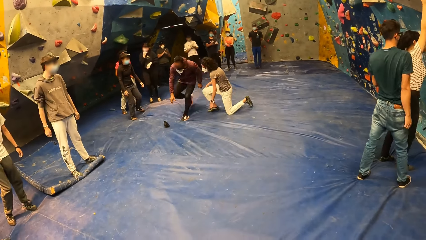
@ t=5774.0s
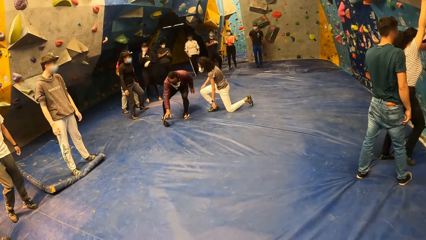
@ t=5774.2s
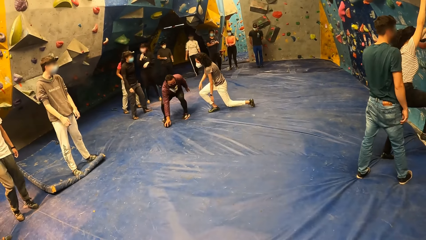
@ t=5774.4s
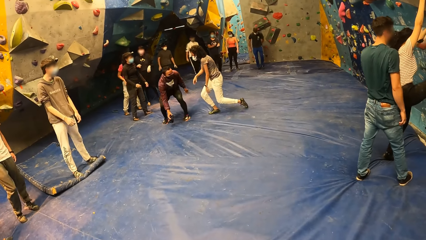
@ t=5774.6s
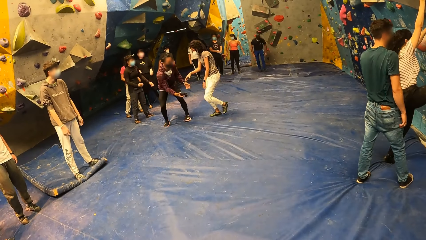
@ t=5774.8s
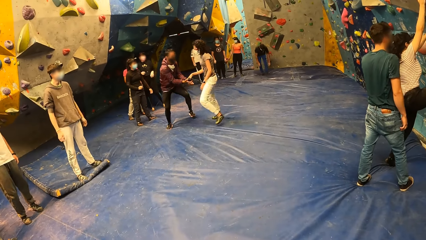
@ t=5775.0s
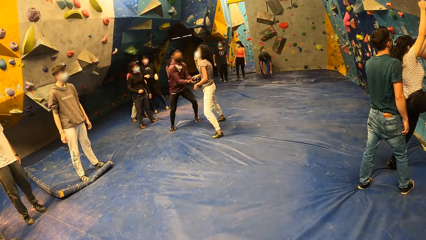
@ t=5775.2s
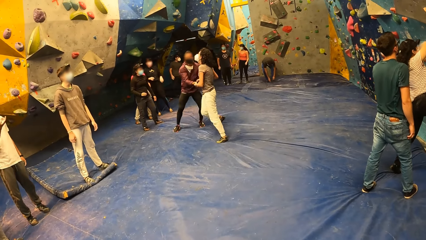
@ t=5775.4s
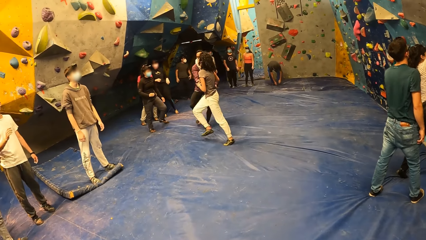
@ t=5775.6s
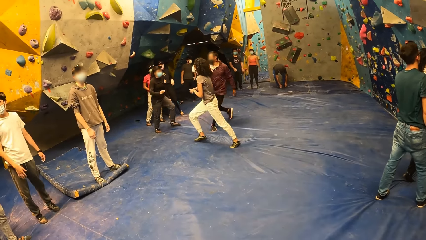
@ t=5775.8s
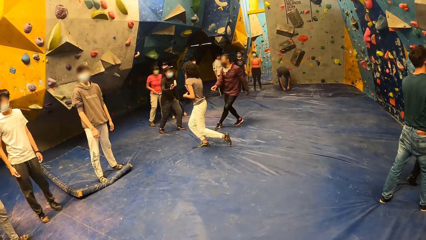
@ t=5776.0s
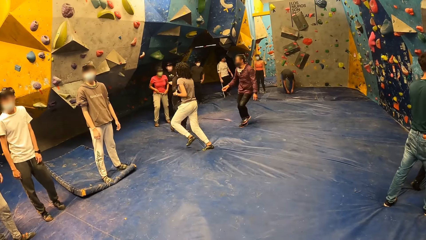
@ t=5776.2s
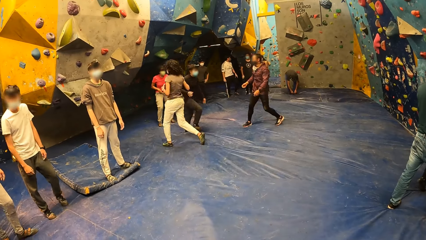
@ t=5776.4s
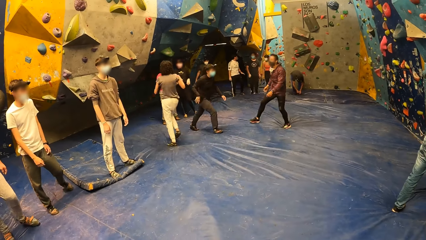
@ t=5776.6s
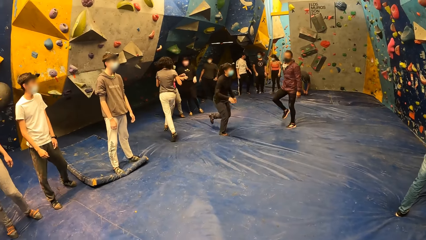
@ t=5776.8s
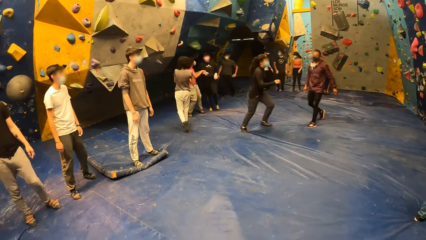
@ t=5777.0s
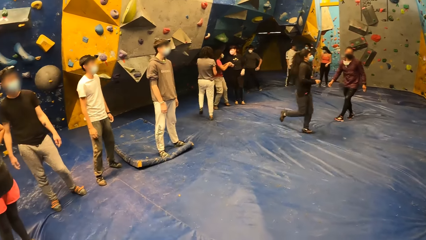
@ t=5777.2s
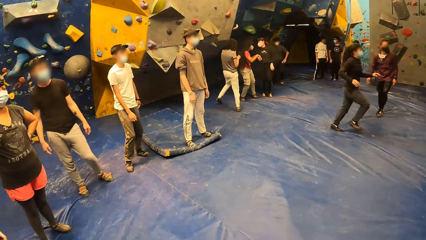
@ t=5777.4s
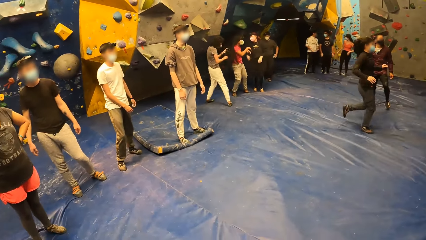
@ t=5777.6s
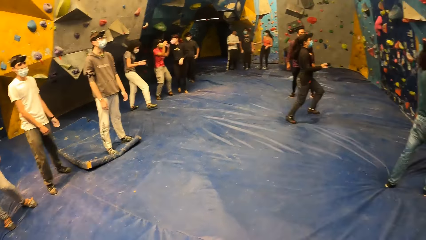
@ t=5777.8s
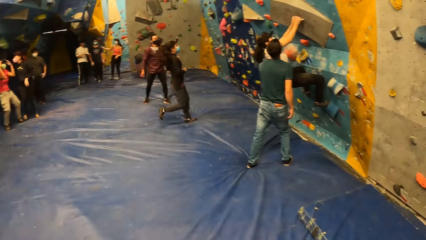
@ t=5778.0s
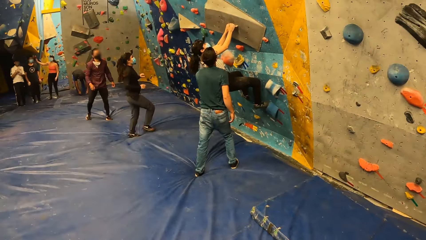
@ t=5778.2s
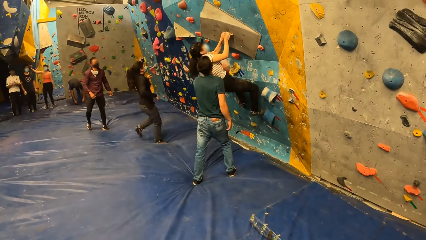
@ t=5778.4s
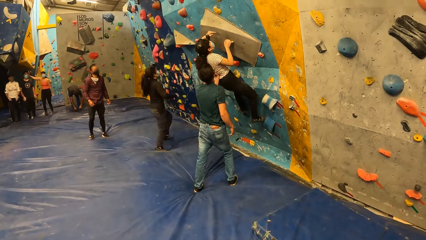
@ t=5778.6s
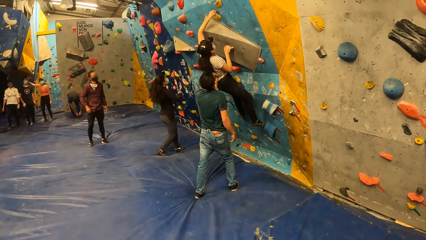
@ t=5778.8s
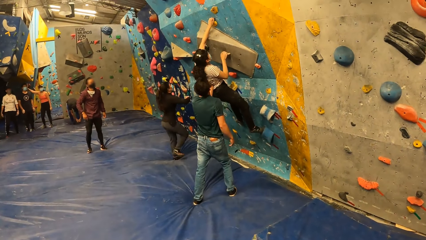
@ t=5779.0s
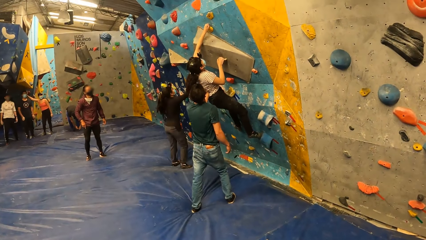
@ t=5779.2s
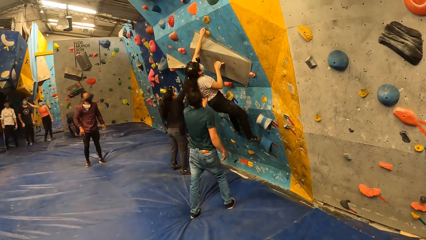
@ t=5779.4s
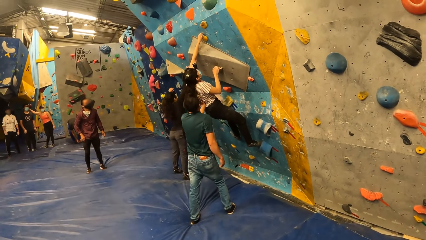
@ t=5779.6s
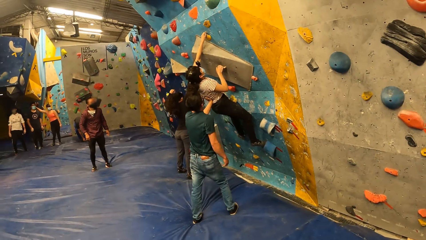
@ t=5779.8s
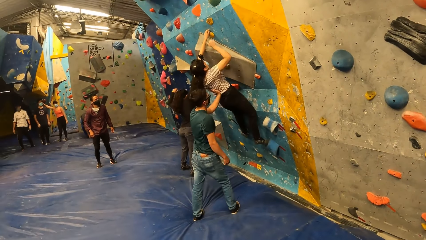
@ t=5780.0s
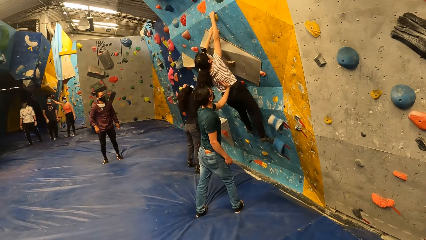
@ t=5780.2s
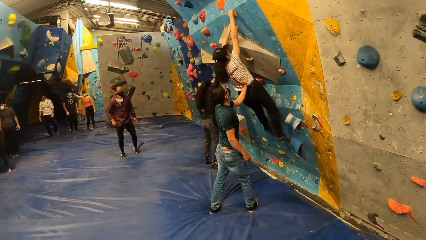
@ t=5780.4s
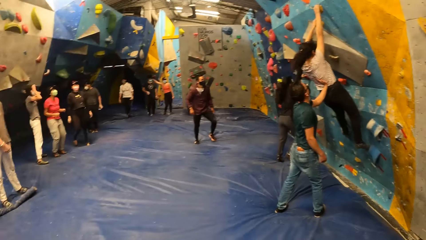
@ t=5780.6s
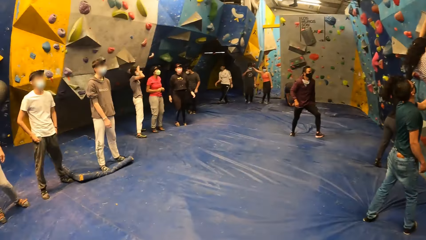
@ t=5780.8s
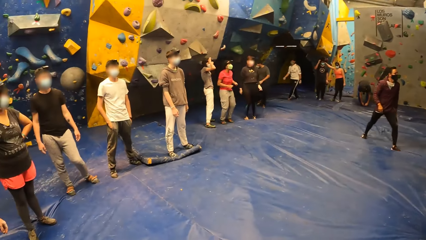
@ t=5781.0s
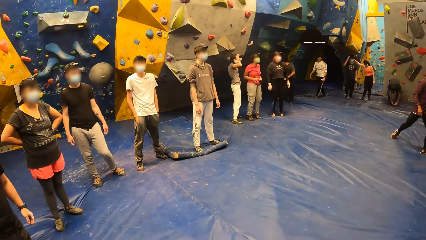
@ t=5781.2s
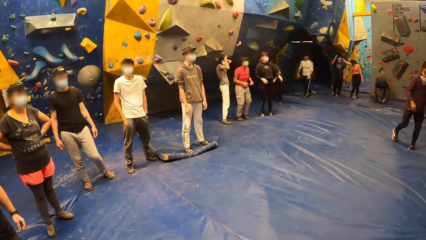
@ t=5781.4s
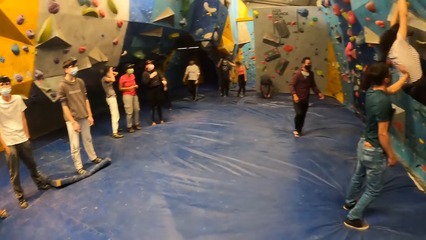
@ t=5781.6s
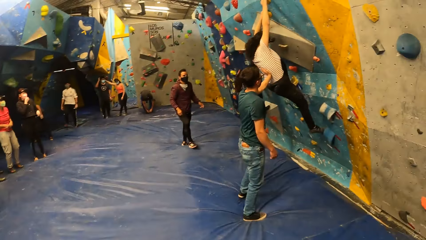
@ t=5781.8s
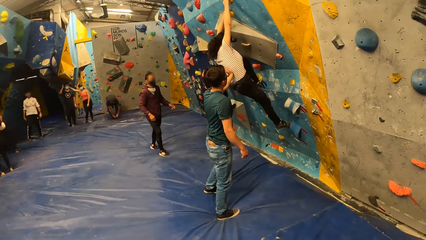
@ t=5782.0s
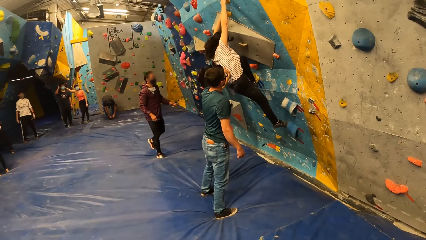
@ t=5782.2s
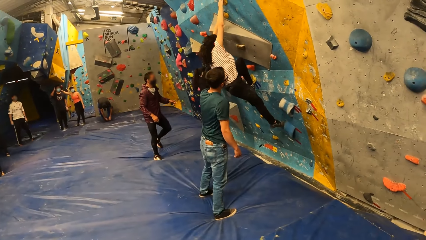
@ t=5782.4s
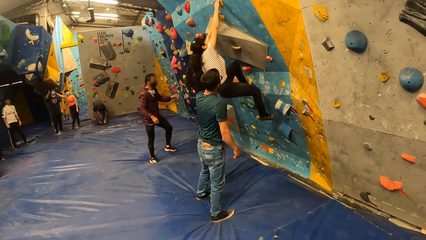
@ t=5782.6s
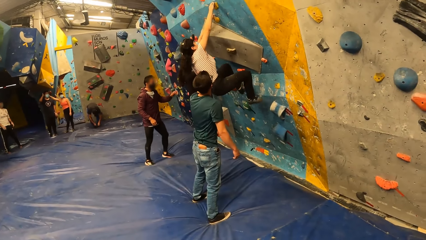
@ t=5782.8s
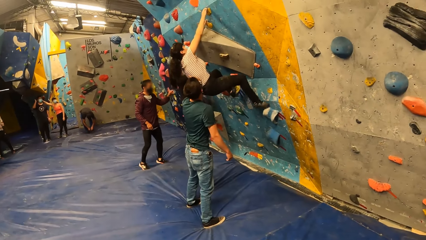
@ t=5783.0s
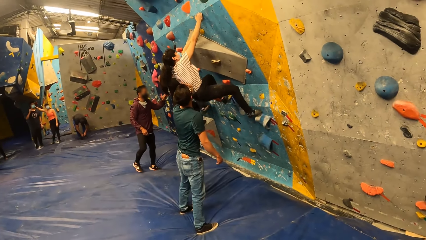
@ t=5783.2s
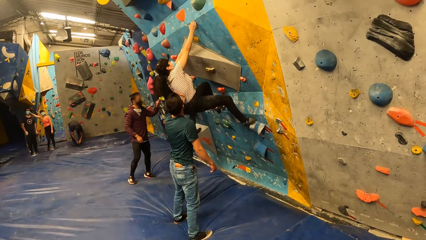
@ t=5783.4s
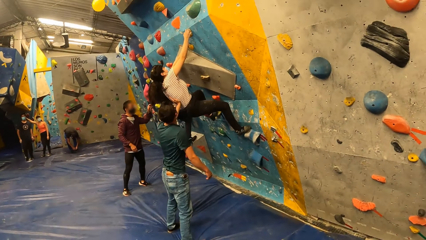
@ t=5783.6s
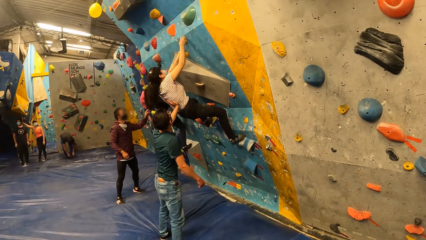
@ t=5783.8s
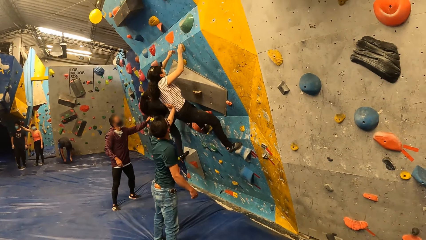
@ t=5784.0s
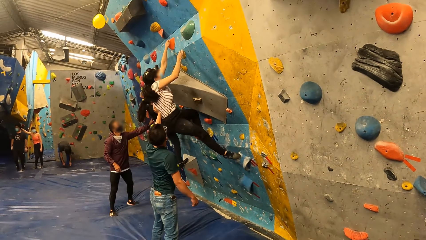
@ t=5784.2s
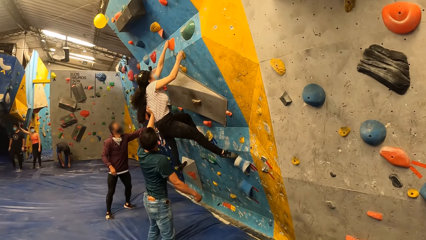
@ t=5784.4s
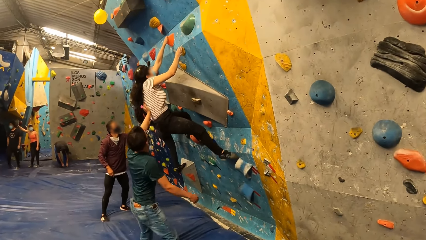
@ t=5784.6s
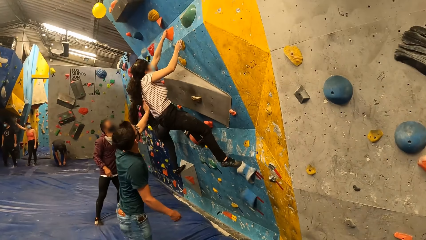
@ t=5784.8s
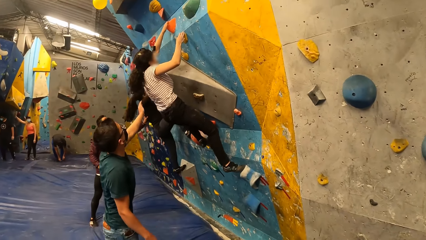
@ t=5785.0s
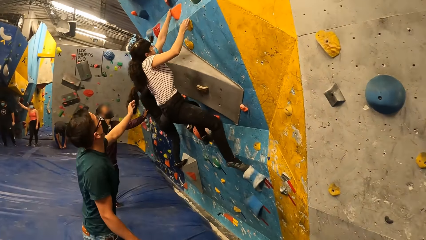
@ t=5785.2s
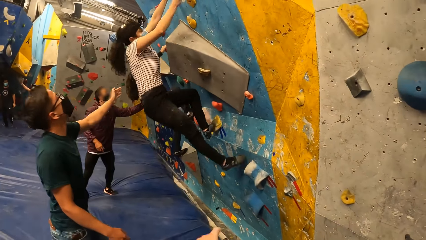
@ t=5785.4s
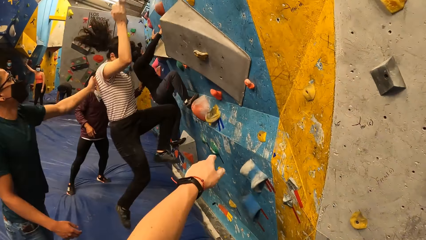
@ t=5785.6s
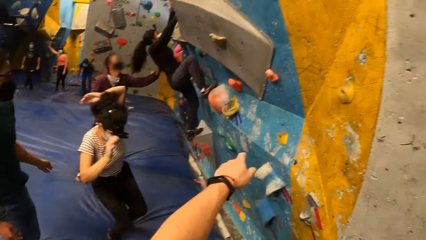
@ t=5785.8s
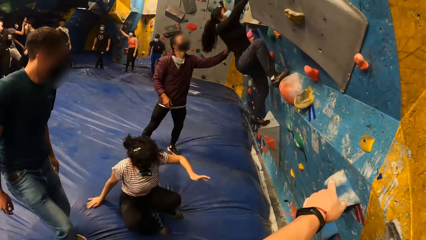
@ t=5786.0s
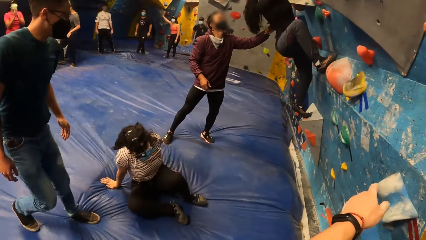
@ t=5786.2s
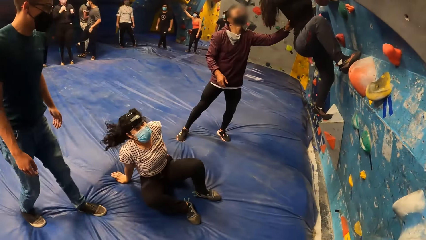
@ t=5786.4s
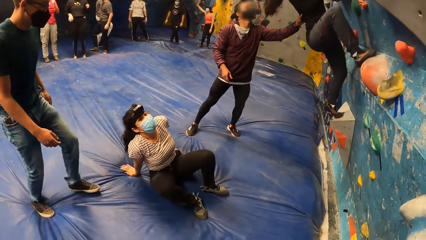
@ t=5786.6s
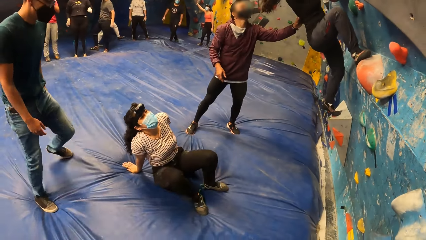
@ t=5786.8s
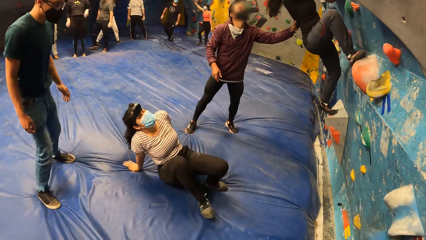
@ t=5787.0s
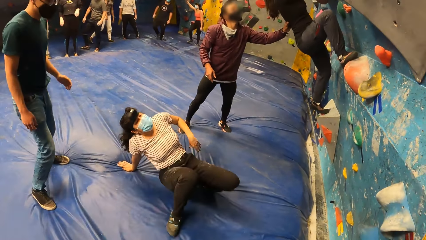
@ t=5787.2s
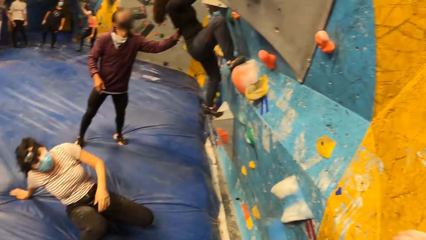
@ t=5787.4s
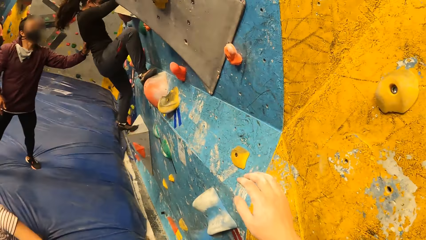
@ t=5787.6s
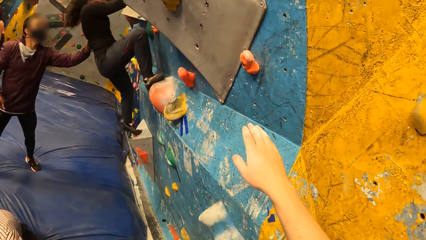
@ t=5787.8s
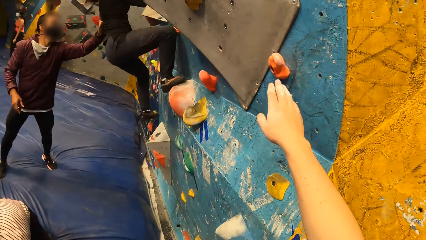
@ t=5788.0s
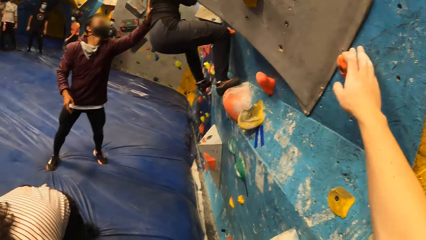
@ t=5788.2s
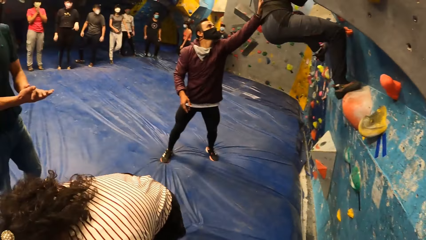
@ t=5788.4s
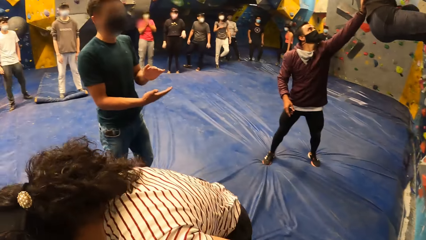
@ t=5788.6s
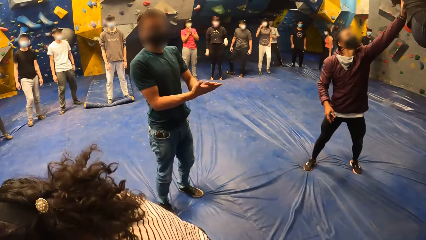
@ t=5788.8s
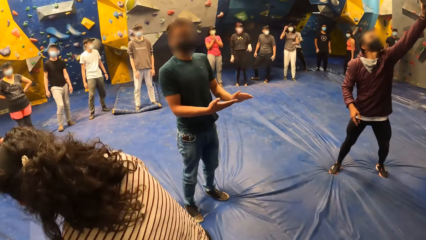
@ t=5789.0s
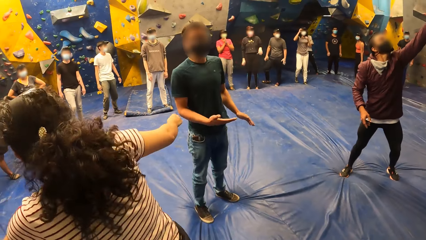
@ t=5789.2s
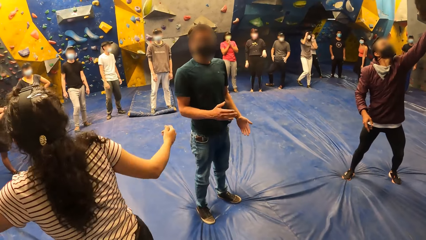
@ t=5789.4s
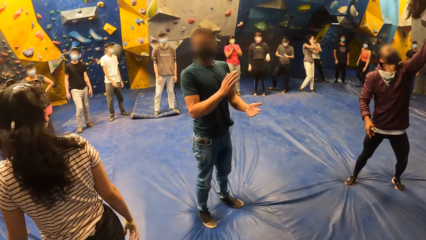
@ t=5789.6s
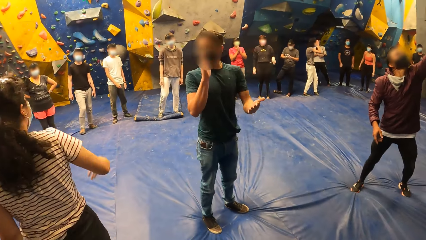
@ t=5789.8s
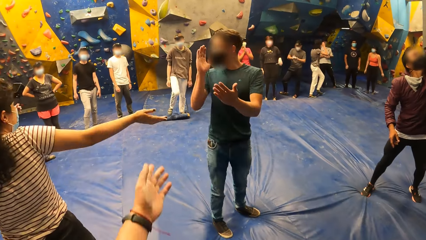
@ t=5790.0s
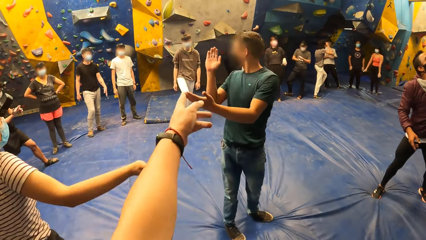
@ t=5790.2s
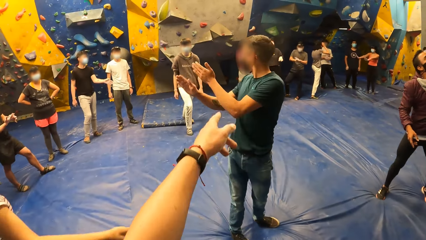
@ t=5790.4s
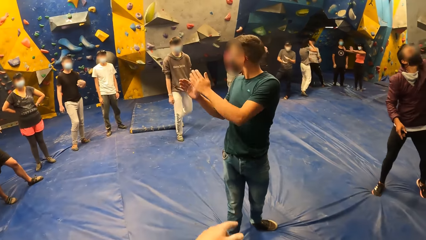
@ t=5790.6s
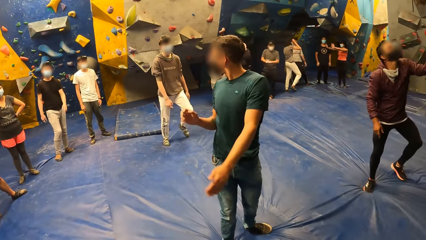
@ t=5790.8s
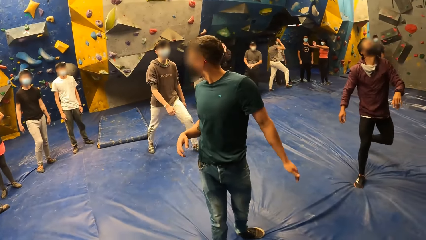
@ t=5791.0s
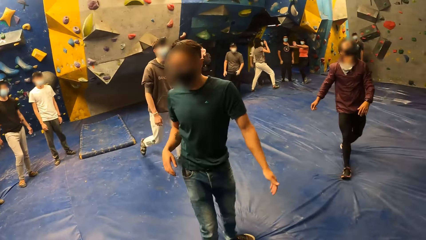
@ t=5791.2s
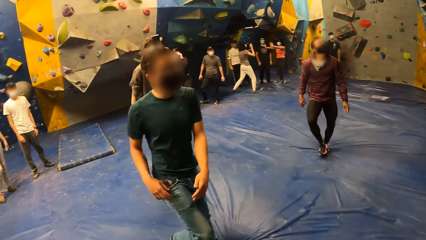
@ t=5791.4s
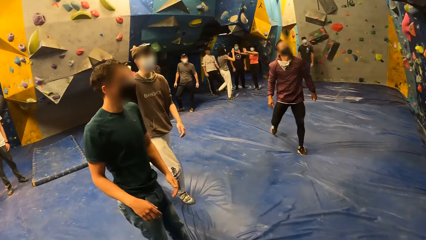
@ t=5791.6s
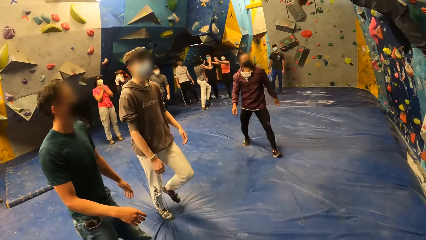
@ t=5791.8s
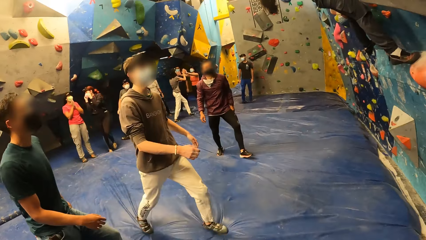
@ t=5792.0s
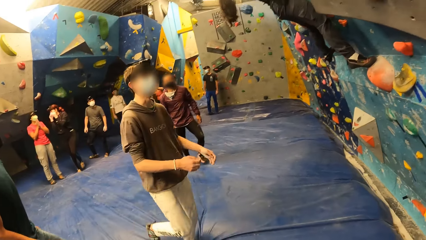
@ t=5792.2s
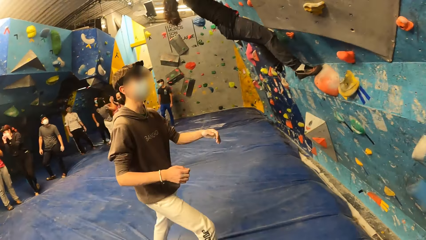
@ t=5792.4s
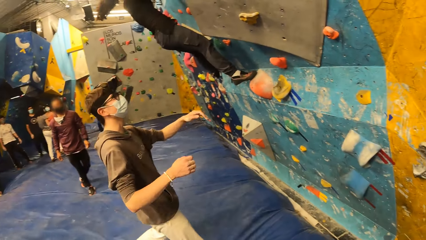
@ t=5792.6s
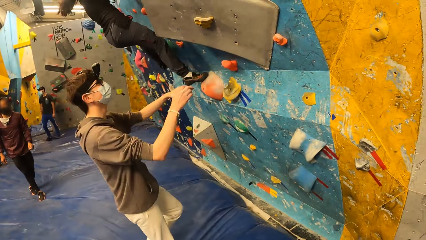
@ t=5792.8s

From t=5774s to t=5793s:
A man moves around. Another man picks up a head cam on the floor with his right hand. A woman climbs the wall. The second man gives the head cam to another woman with his right hand. A third man looks around. A third woman looks around. The first woman moves up the wall. A fourth woman stretches a hand. A fifth woman climbs the wall. A fourth man looks around. The first man looks around. The third man looks around. The third woman looks around. The first woman climbs the wall. A fifth man touches his head. The second man interacts with the fifth woman. The fifth man walks around. The camera wearer walks around and uses gestures. The first woman jumps on the floor. The camera wearer looks around. The first woman stands up. The camera wearer stretches a hand. He touches the wall with his right hand. The fifth man looks around. The camera wearer looks around. The fourth man looks around. The first woman walks around. The third man looks around. The third woman looks around. The first man moves around. The fourth woman moves around. The fourth man walks around. The first woman uses gestures. The camera wearer uses gestures. The third man uses gestures. The fourth woman uses gestures. The camera wearer looks around.
